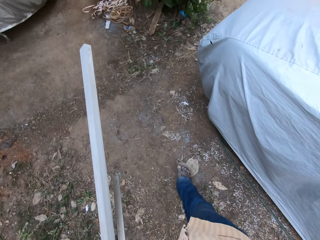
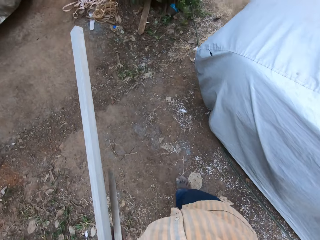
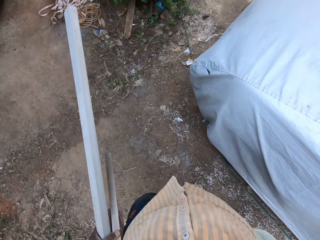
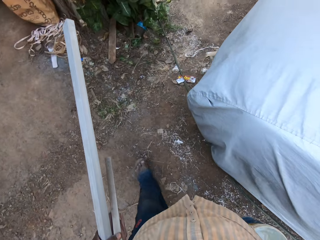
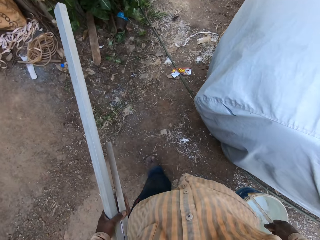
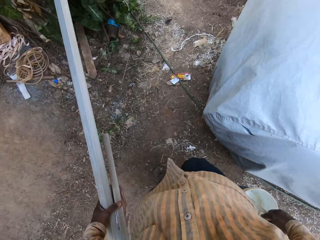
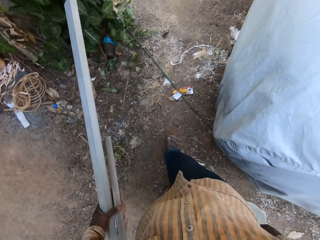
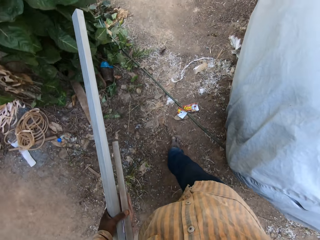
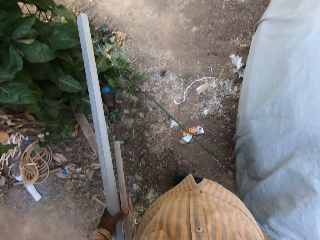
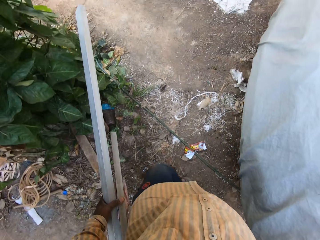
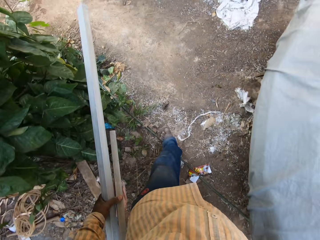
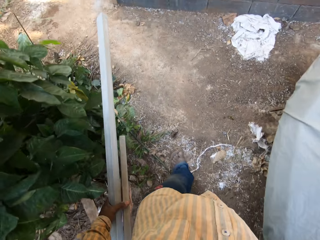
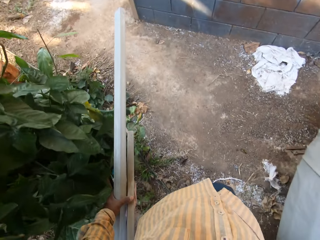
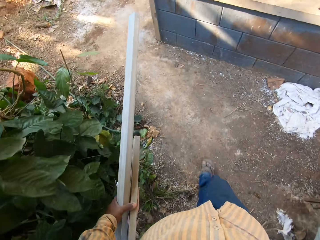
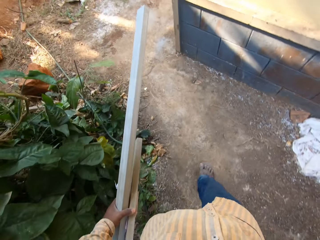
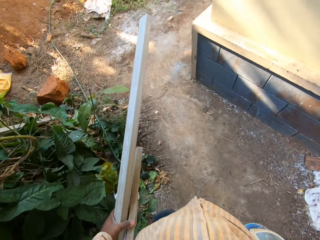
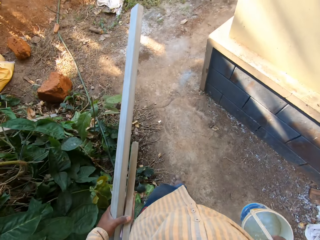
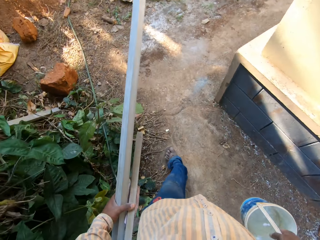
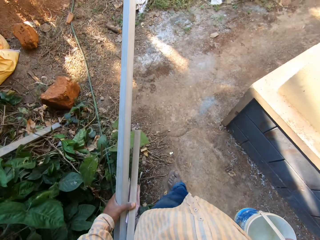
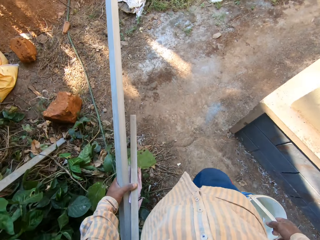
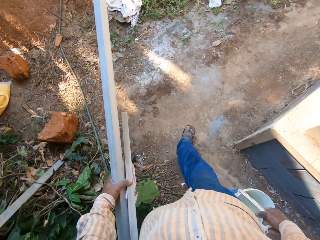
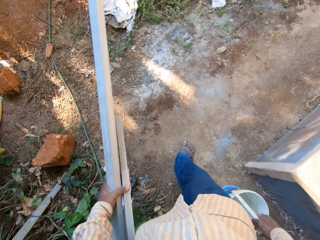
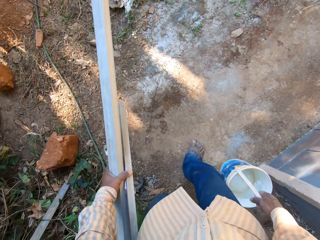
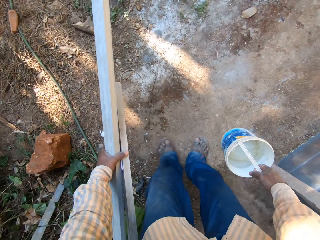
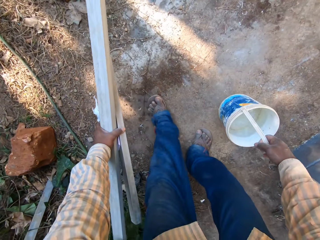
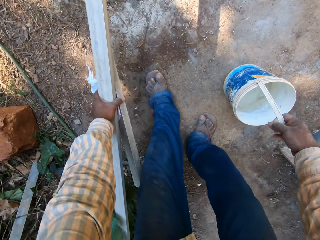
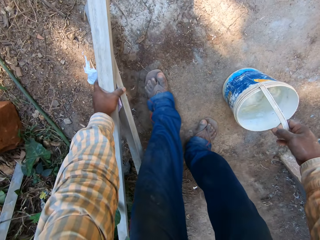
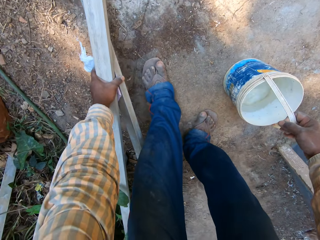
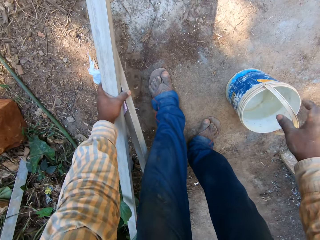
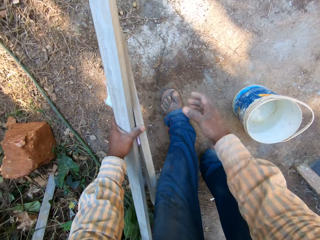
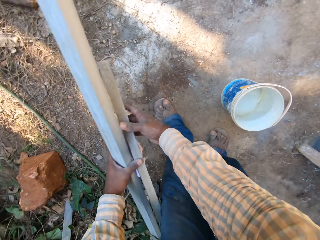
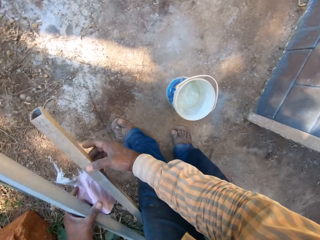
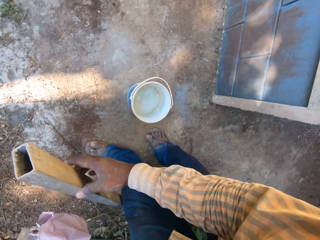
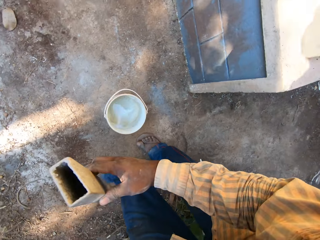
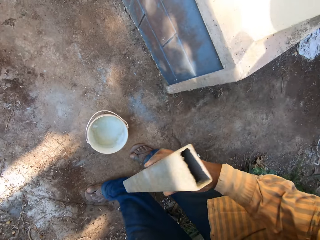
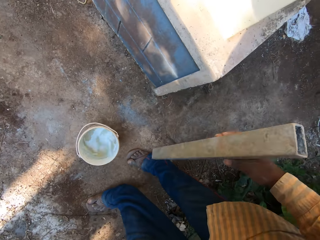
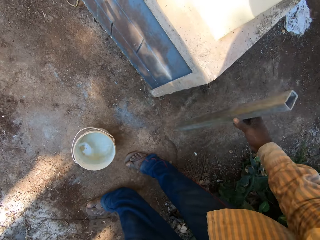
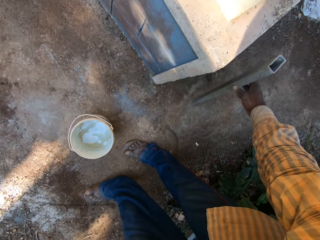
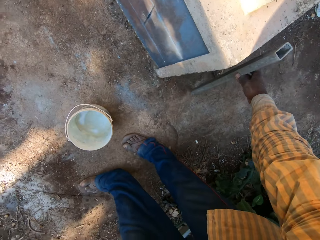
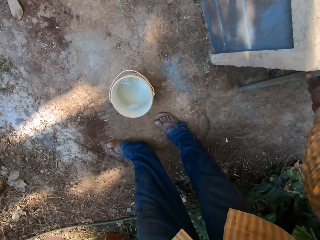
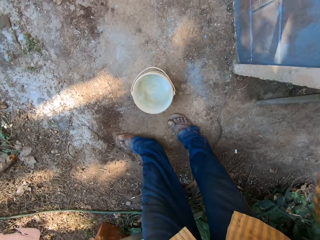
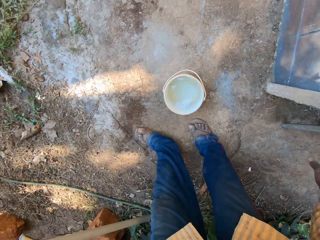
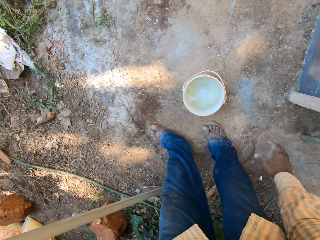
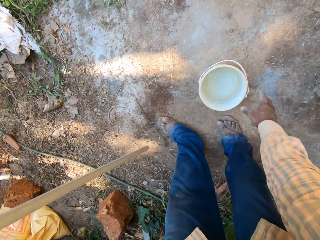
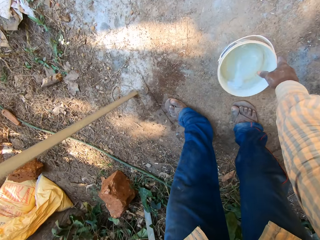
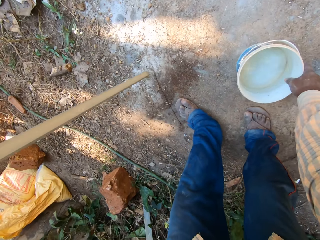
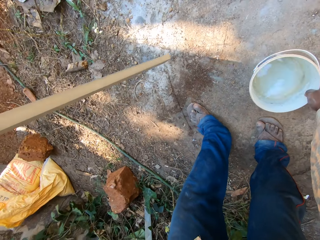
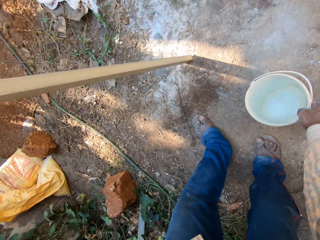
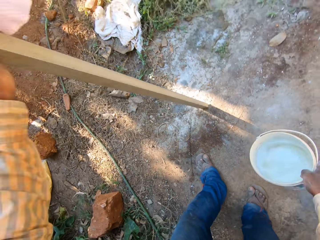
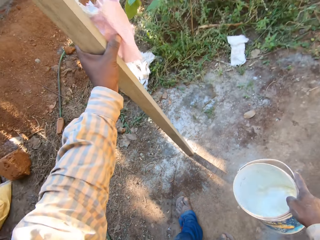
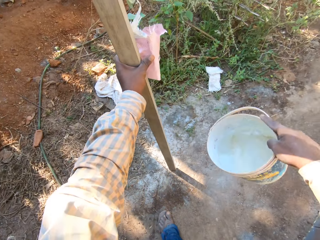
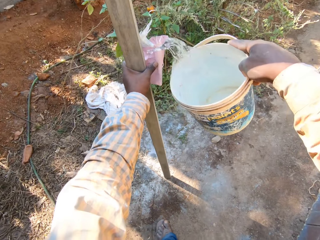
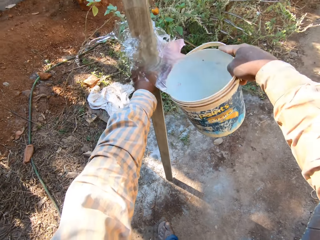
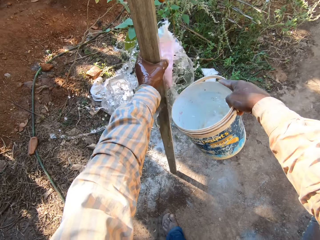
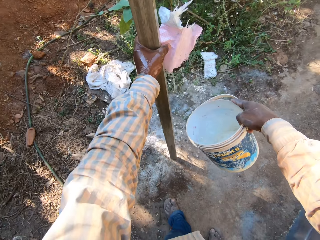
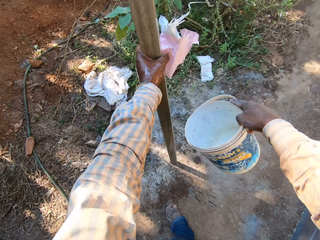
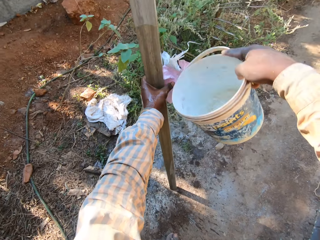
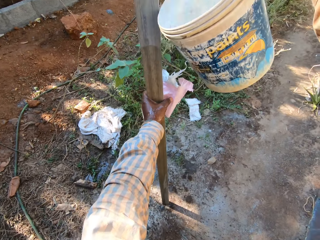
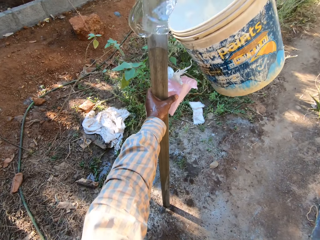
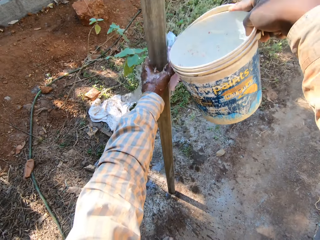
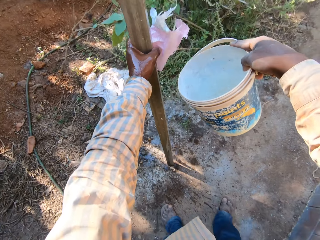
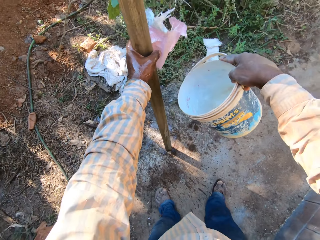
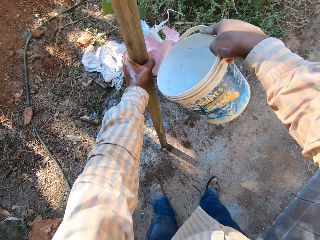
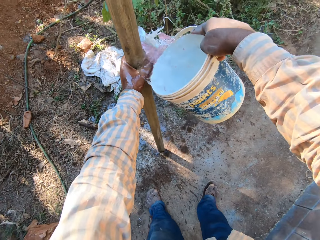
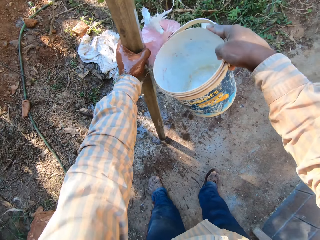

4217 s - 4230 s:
The camera wearer drops the white bucket of water on the ground with his right hand. He drops the metal piece against a cement block with his right hand. He picks the white bucket of water from the ground with his right hand. He pours water from the white bucket on the long stick with his right hand.

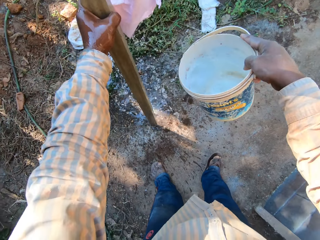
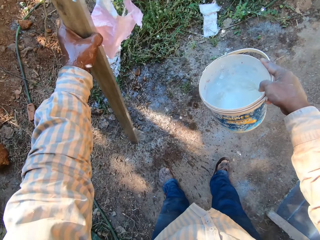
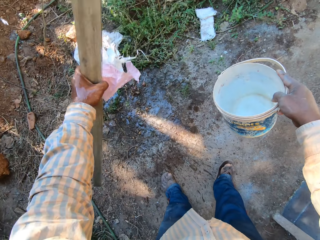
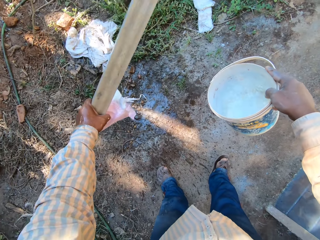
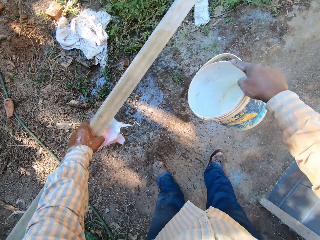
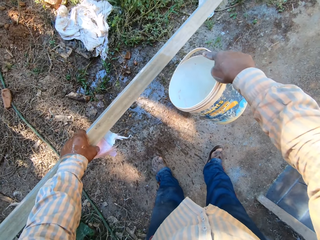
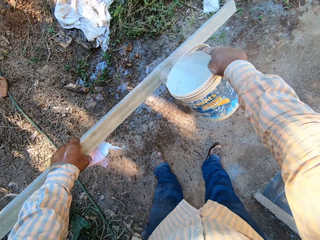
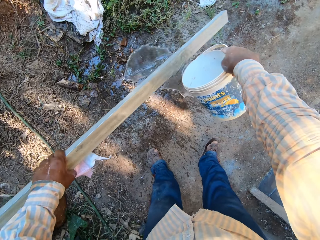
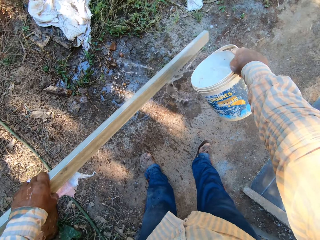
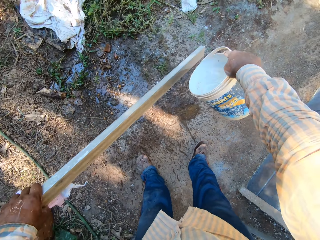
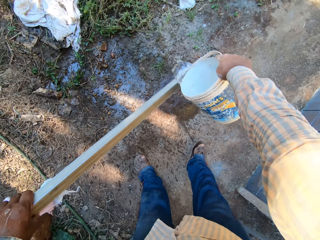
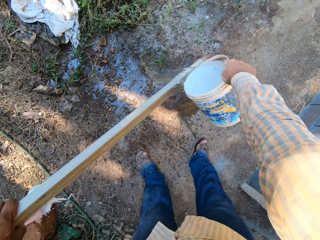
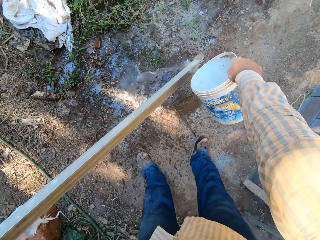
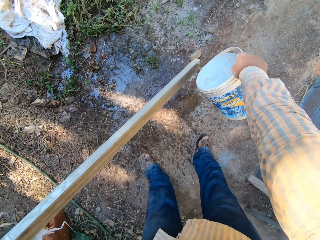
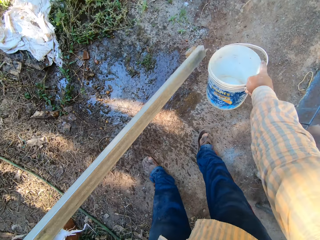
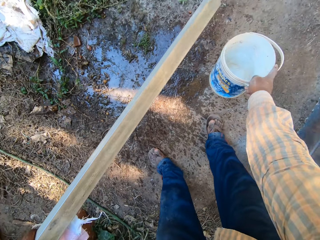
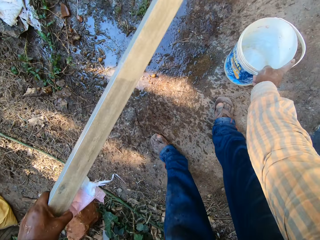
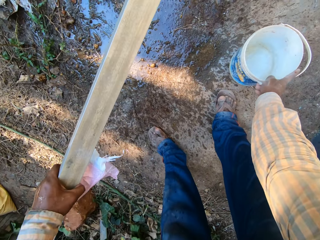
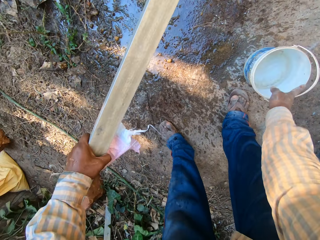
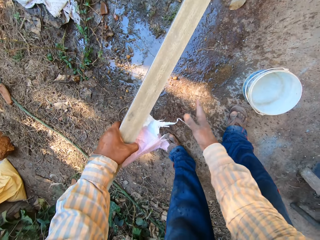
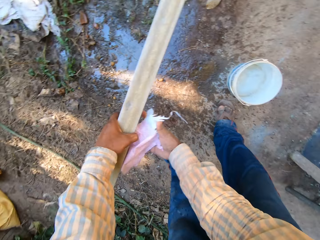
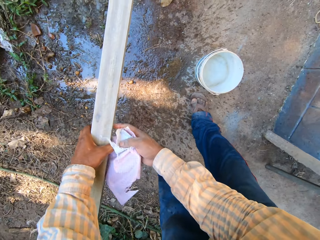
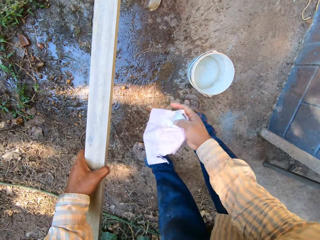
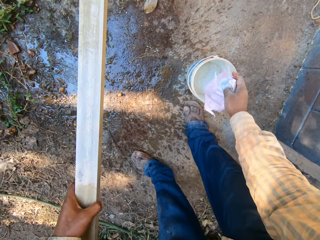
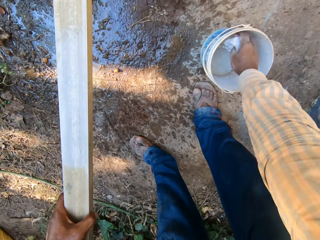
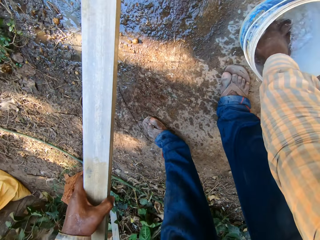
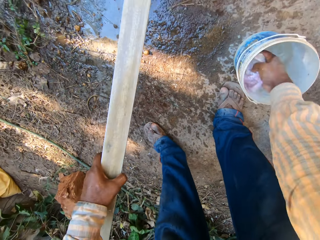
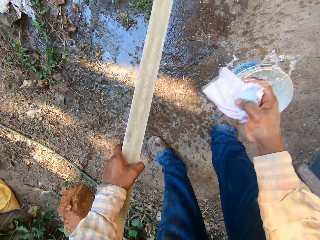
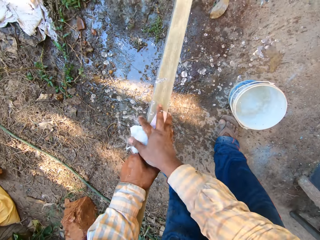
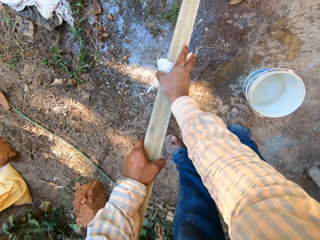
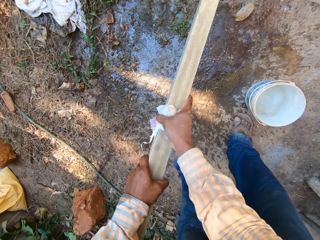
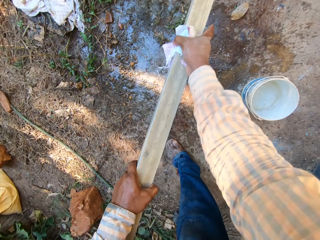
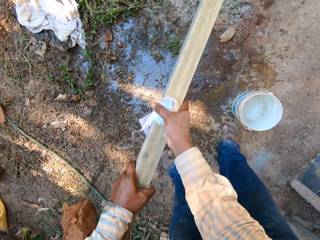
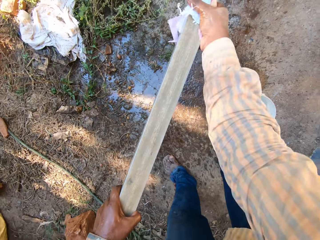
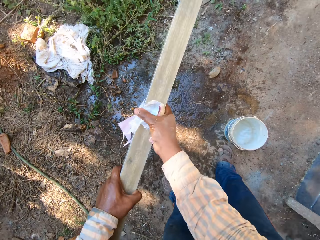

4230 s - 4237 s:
The camera wearer pours the water on the ground. He drops the white bucket of water on the ground with his right hand. He picks a piece of sack or torn cement bag. He puts the torn cement bag into the white bucket of water with his right hand. He scrubs the long stick with the torn cement bag in his left hand.
